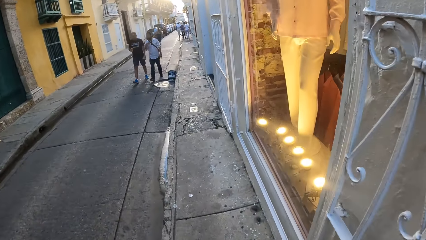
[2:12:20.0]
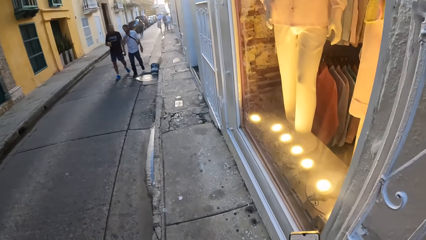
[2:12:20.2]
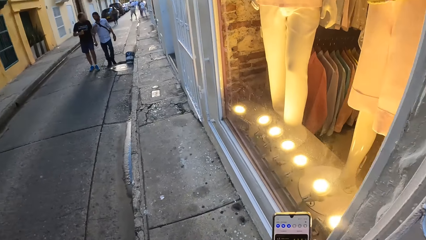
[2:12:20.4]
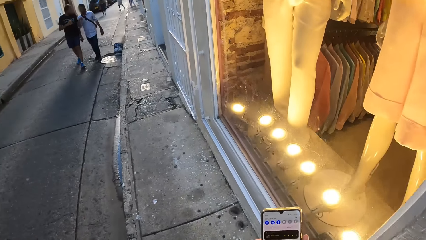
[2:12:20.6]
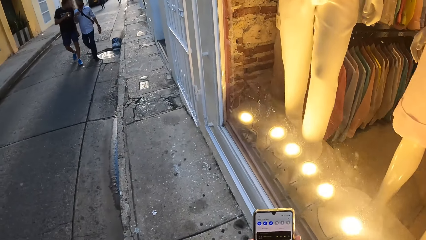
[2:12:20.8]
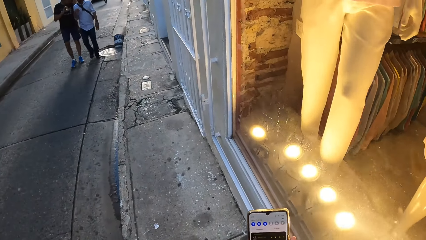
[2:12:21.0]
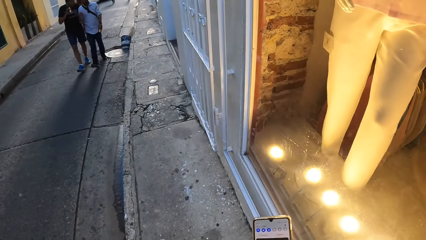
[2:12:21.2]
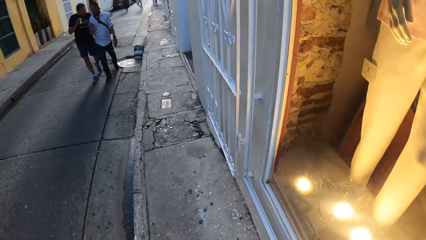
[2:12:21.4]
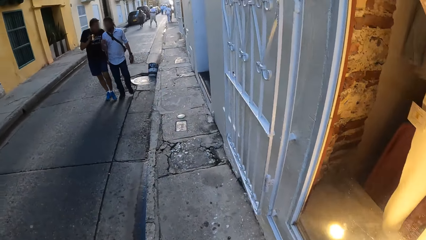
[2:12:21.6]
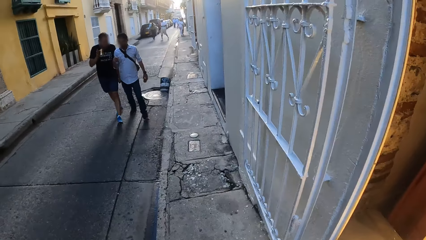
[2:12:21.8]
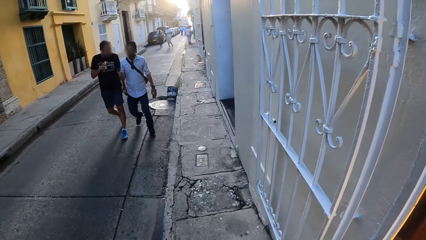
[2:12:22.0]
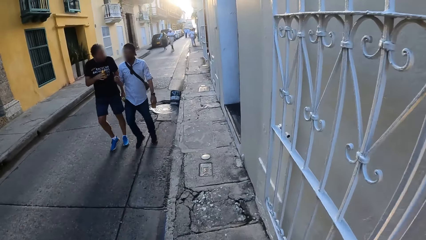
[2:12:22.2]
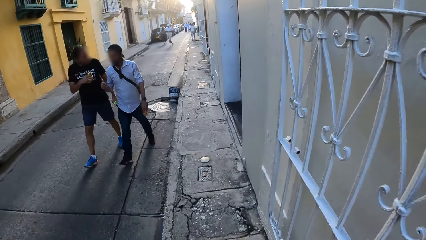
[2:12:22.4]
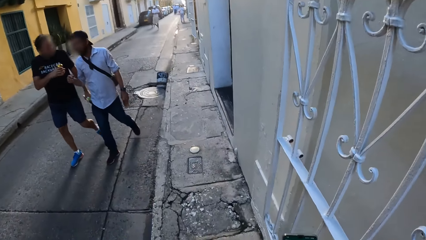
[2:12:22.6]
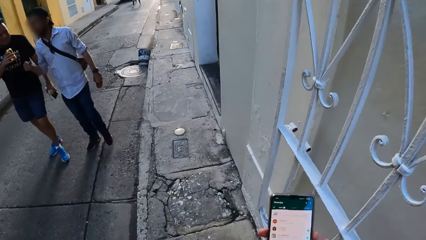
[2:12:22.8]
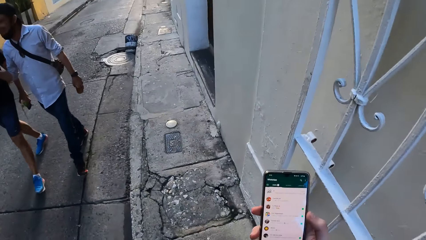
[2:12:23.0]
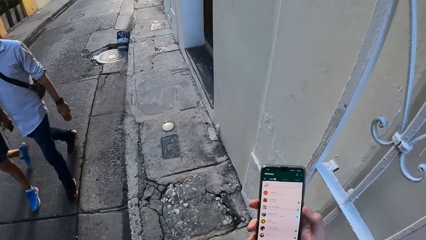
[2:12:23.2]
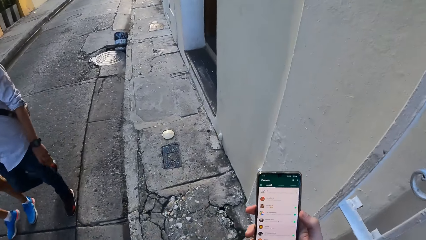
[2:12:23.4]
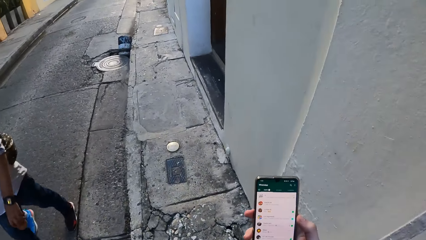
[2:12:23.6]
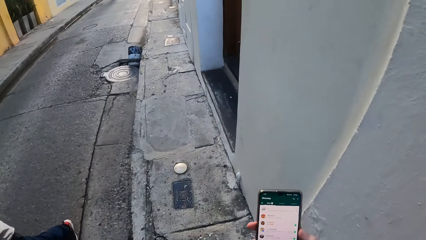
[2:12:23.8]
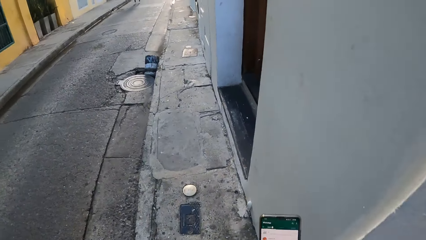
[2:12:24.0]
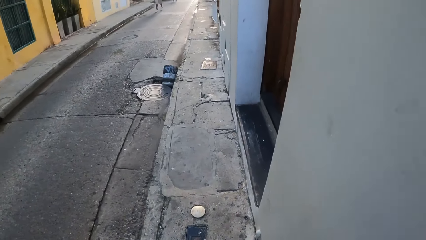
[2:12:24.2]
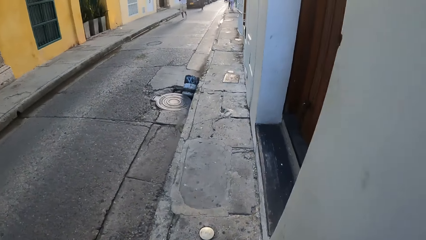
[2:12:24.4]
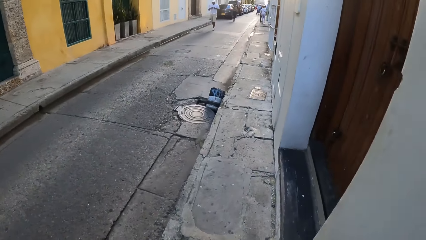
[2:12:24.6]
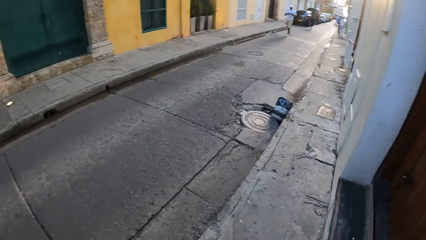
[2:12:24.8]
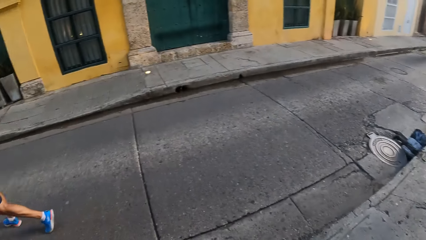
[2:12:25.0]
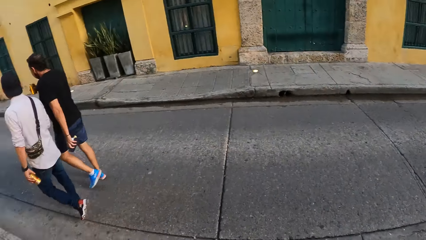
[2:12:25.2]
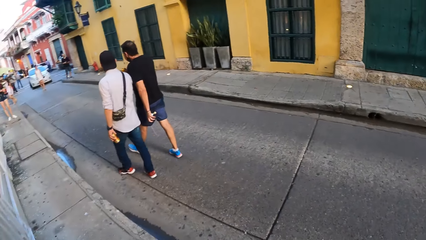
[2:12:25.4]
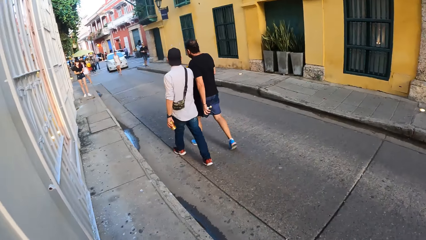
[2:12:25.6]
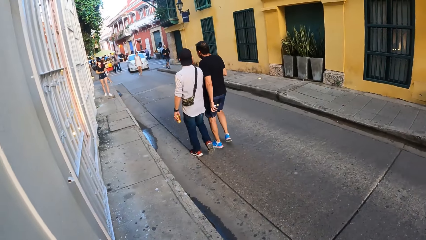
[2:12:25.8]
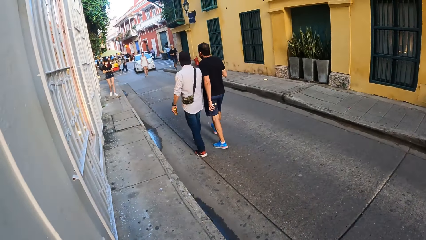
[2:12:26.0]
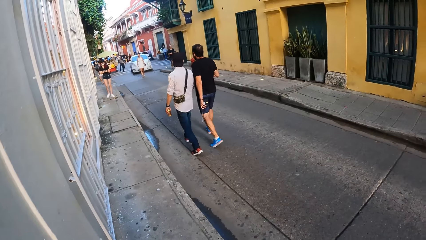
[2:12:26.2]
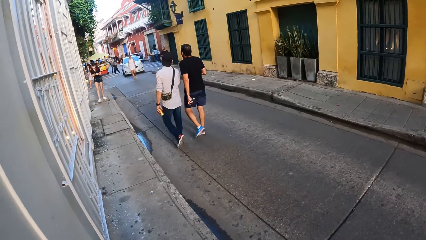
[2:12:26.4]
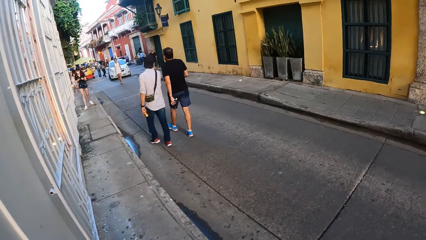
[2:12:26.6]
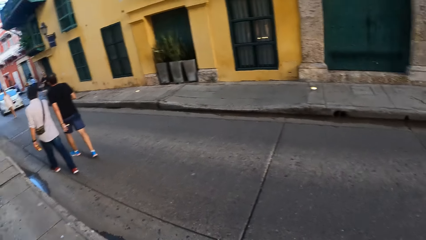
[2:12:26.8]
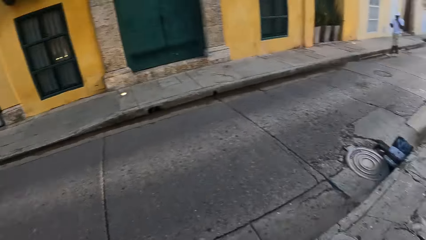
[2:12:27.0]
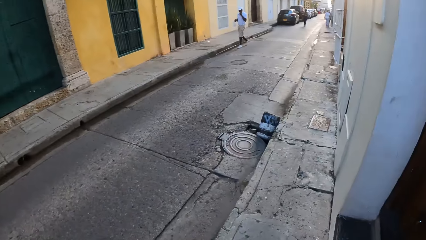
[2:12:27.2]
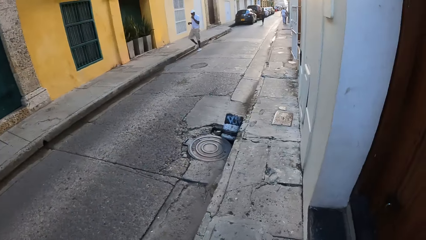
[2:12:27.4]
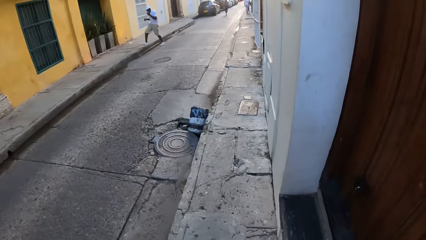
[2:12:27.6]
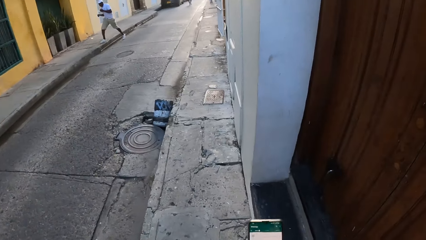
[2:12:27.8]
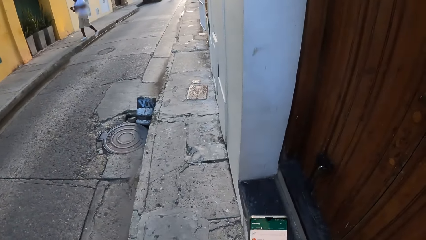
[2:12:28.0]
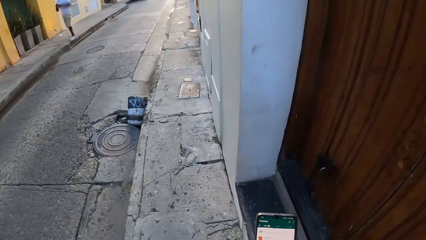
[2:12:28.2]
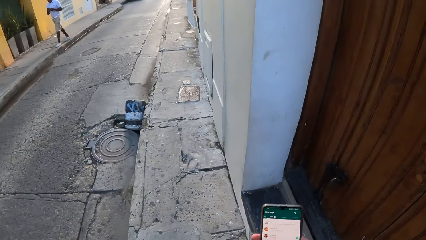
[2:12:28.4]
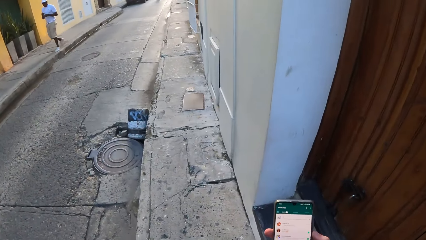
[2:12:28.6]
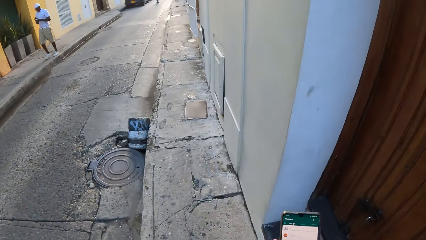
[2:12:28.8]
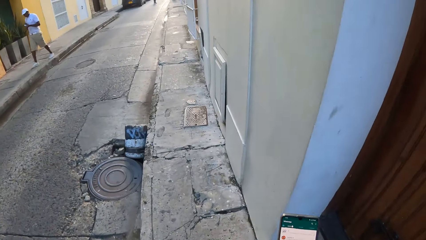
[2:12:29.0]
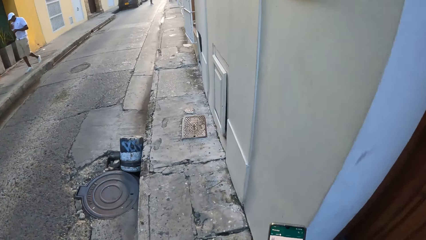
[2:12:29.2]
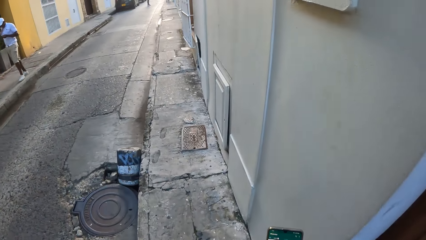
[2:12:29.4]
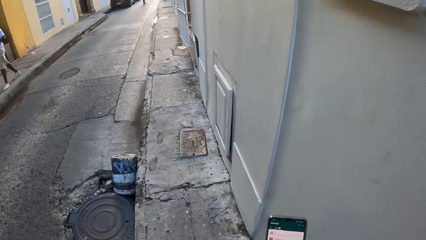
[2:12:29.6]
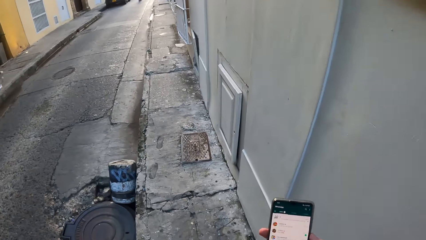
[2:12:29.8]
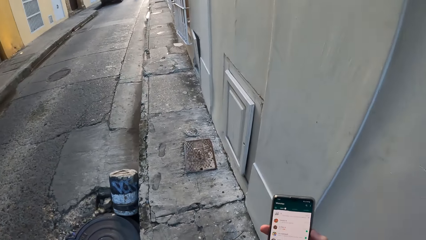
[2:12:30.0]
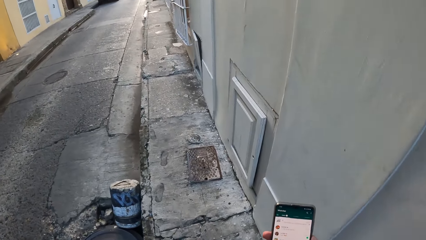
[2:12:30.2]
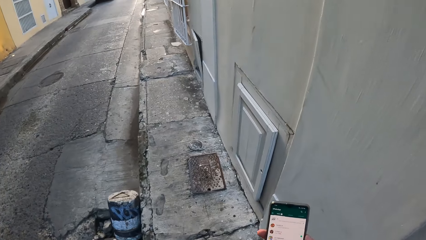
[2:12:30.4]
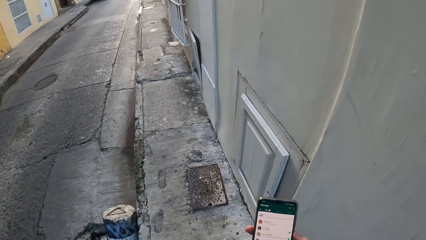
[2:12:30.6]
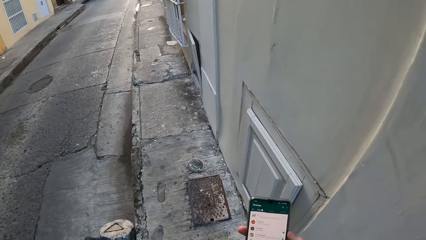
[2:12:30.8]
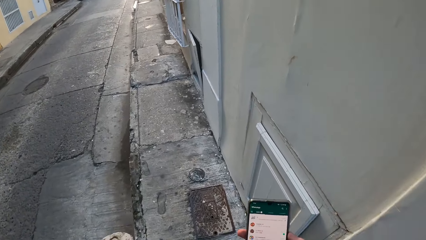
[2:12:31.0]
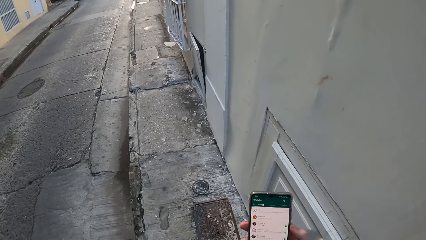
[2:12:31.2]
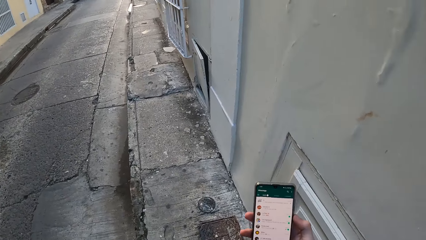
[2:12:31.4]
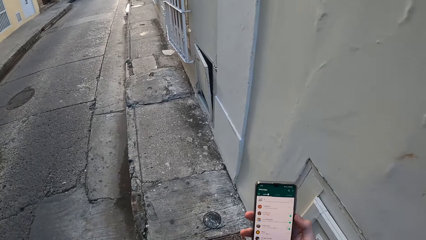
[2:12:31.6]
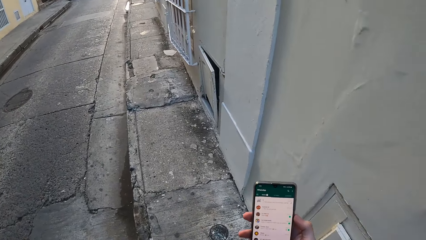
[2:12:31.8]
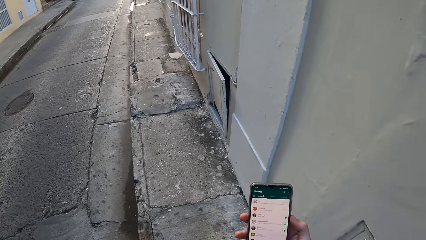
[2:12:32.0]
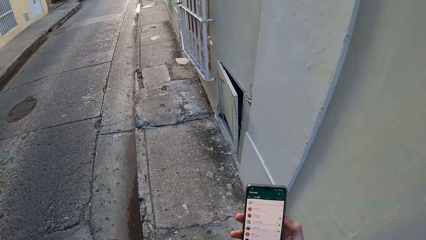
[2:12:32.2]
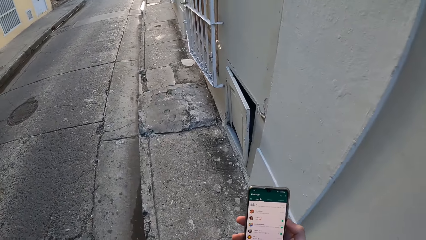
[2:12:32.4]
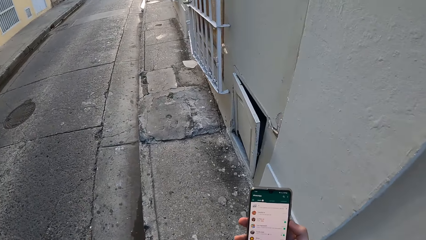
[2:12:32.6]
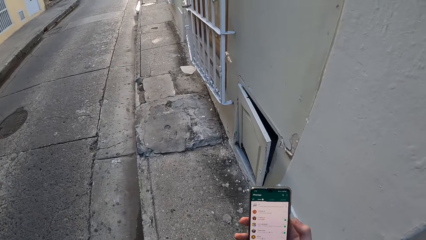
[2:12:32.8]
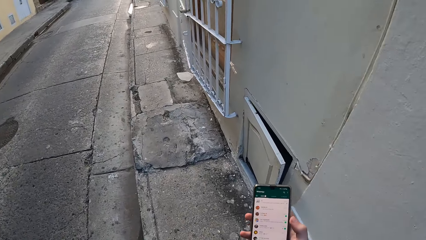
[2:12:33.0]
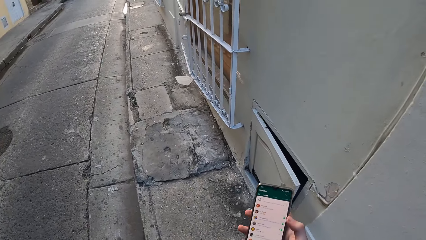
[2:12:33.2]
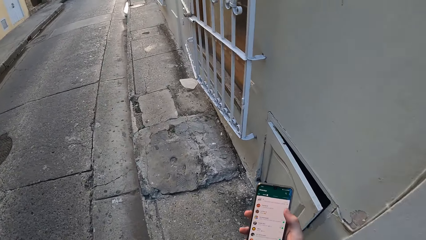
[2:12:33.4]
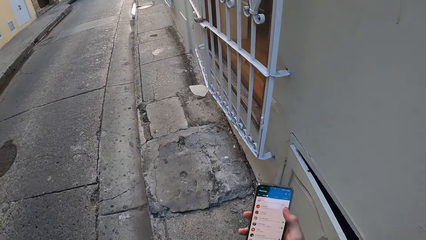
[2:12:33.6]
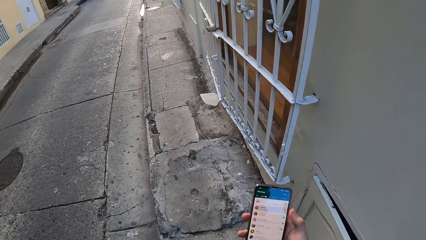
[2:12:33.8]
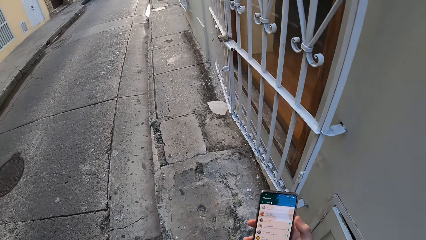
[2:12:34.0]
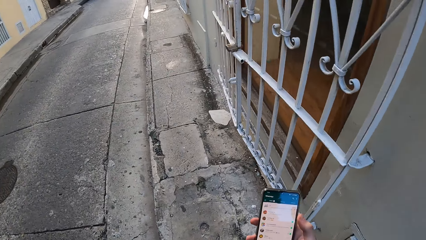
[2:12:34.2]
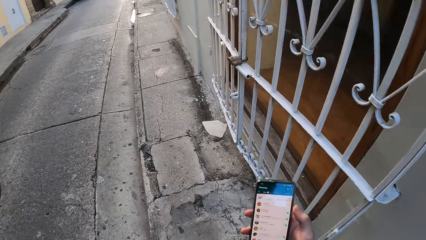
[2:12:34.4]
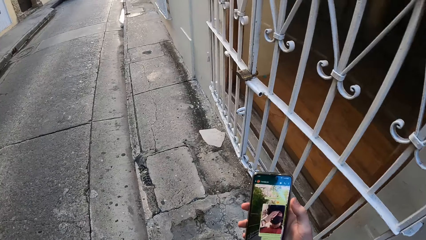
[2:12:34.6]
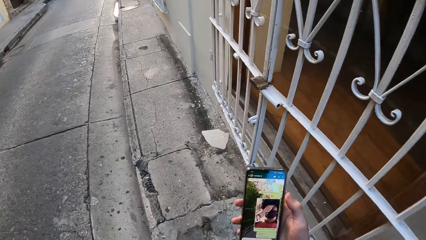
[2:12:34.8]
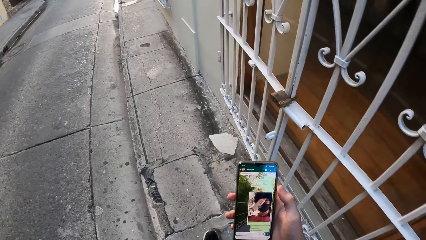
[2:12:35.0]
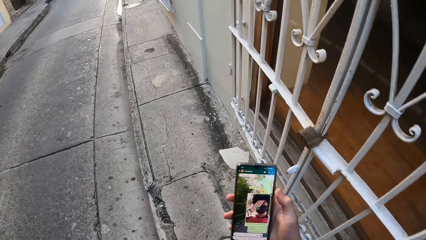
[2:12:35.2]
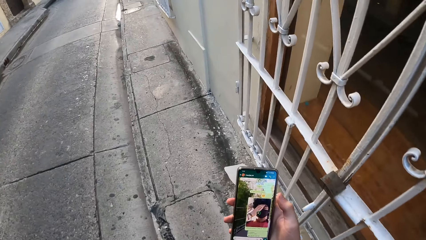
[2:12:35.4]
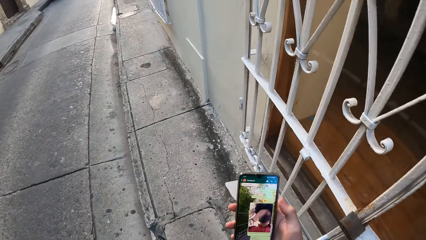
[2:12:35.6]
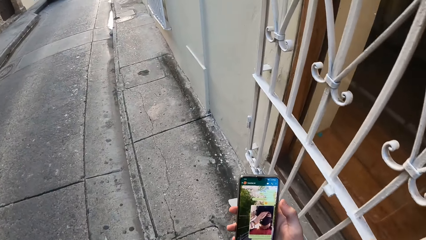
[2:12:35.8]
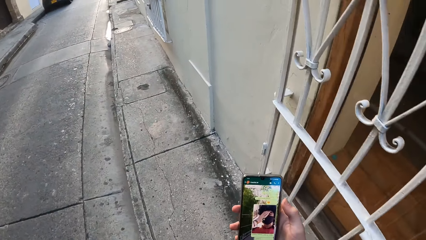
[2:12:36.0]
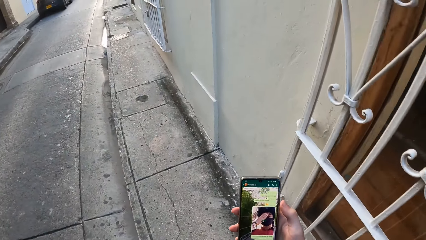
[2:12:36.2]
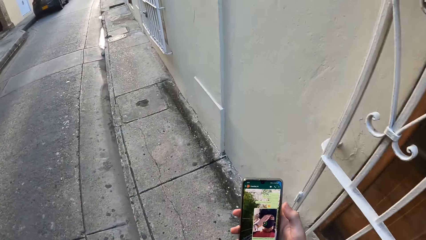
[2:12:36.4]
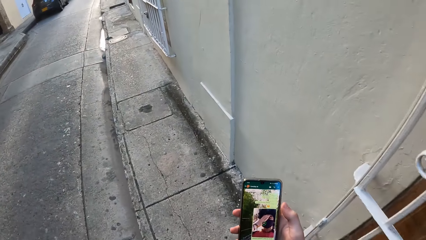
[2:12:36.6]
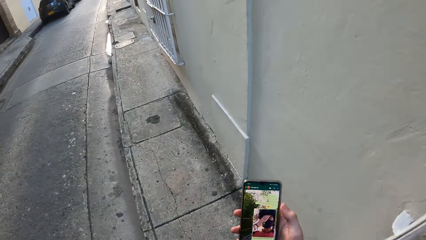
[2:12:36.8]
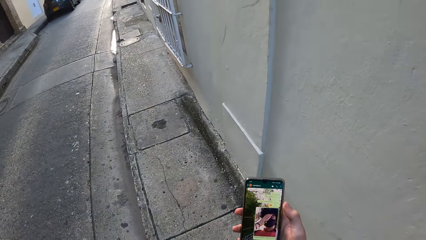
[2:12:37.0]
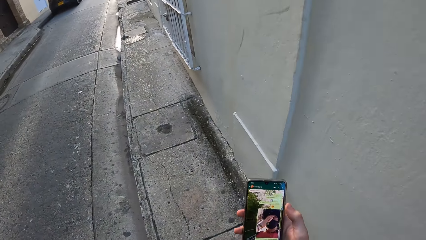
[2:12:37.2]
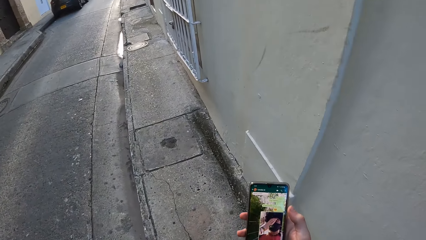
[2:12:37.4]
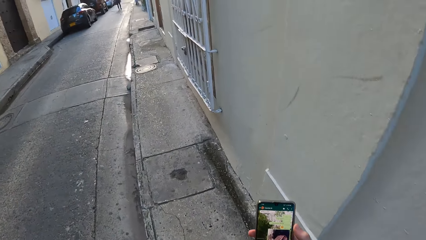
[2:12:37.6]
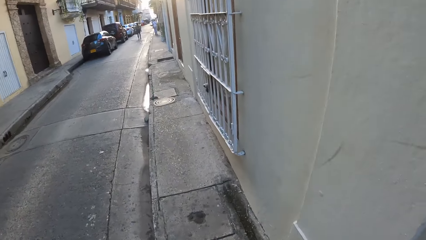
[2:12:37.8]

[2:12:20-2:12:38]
The camera wearer walks past a man on the road. They walk past another man on the road. They look around. A woman walks on the walkway. The camera wearer scrolls the phone. They walk.
